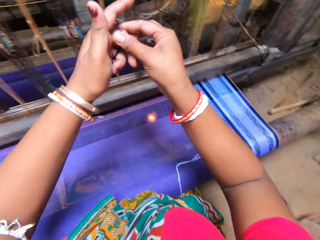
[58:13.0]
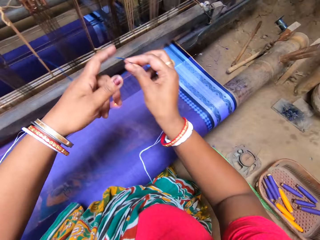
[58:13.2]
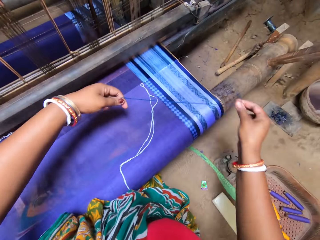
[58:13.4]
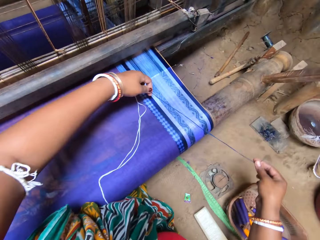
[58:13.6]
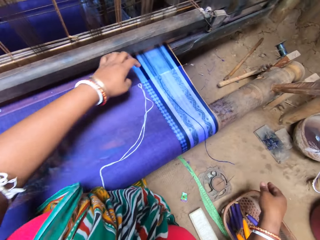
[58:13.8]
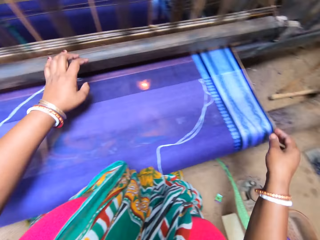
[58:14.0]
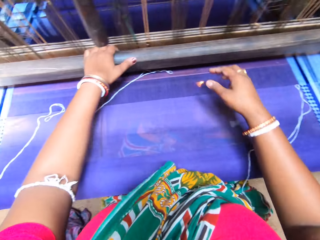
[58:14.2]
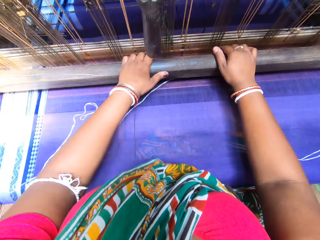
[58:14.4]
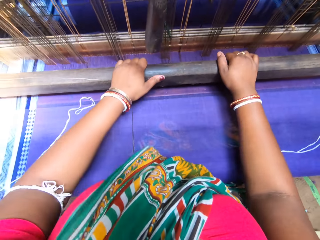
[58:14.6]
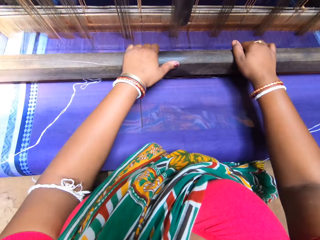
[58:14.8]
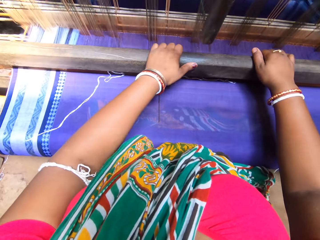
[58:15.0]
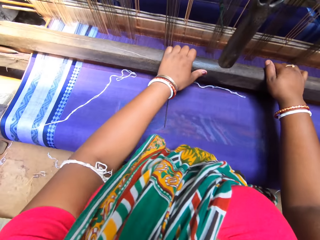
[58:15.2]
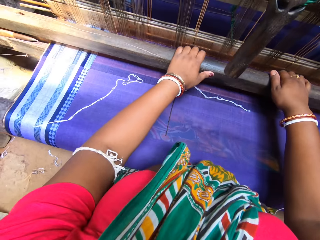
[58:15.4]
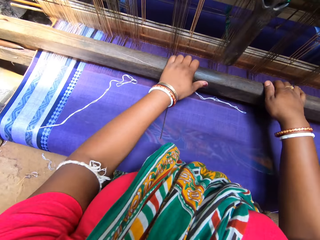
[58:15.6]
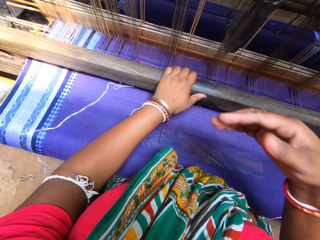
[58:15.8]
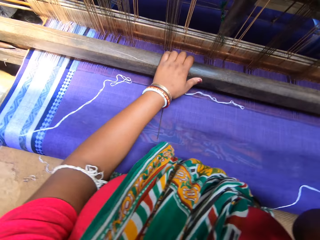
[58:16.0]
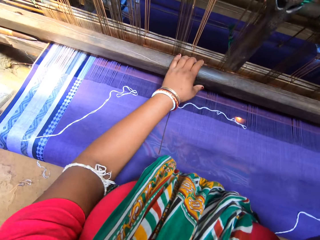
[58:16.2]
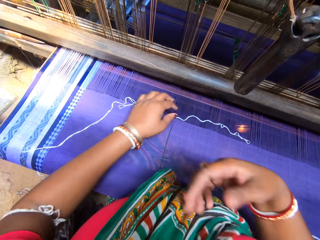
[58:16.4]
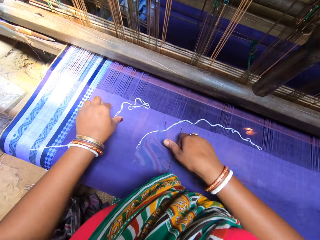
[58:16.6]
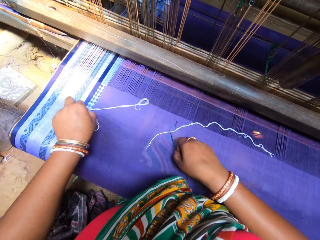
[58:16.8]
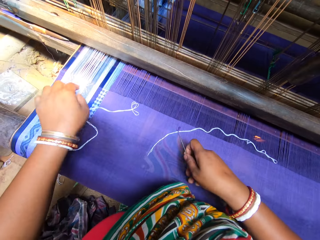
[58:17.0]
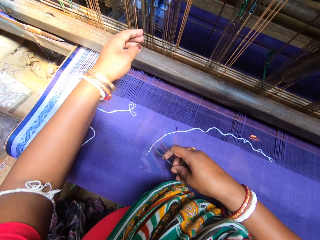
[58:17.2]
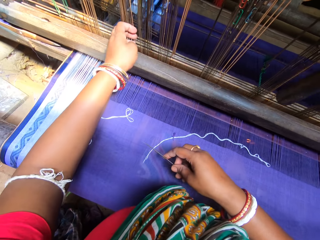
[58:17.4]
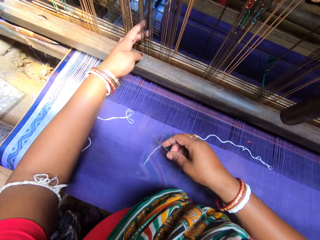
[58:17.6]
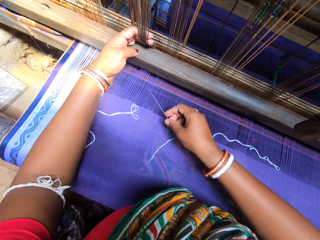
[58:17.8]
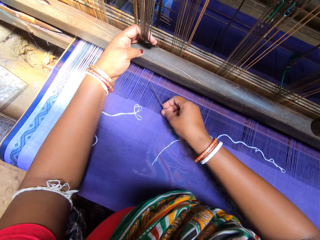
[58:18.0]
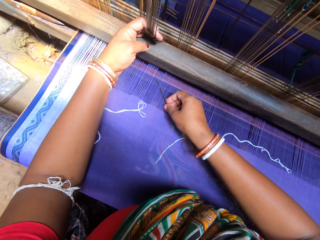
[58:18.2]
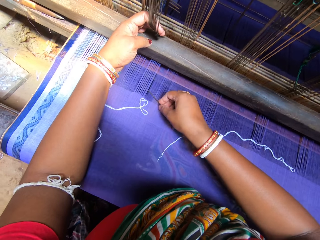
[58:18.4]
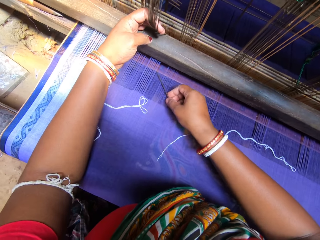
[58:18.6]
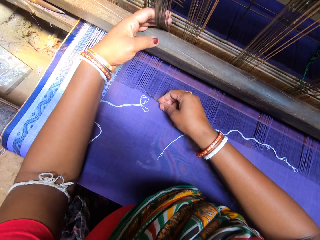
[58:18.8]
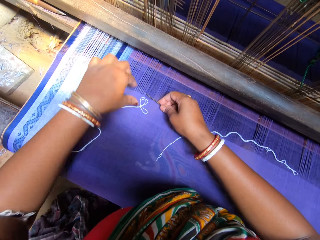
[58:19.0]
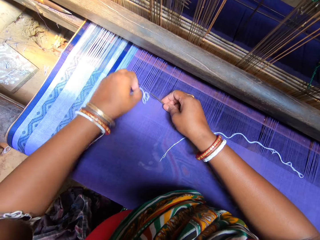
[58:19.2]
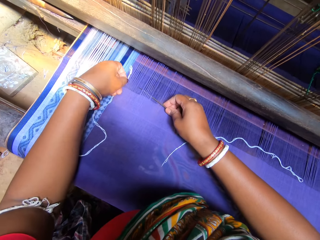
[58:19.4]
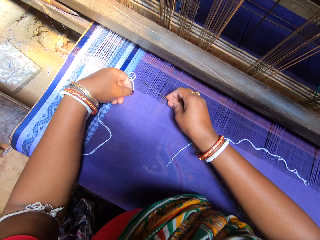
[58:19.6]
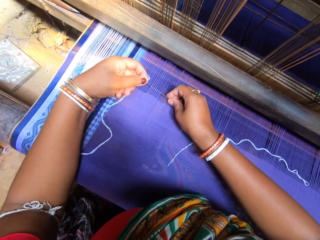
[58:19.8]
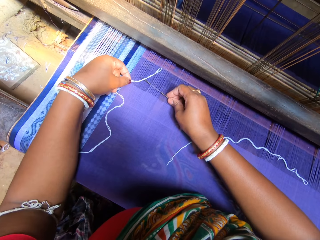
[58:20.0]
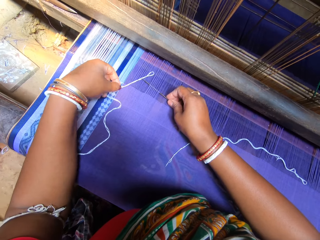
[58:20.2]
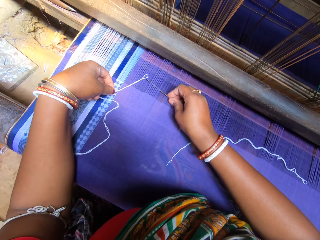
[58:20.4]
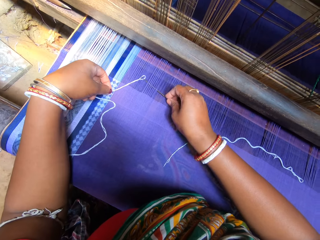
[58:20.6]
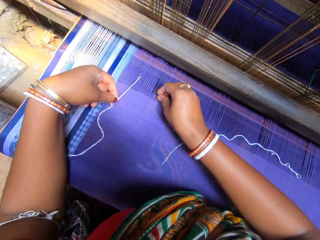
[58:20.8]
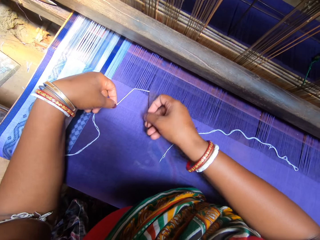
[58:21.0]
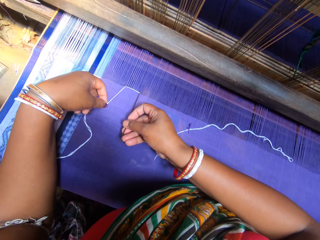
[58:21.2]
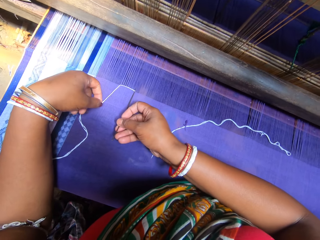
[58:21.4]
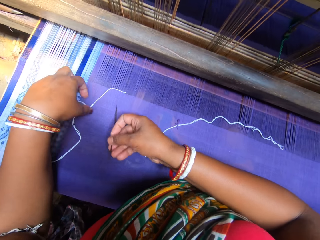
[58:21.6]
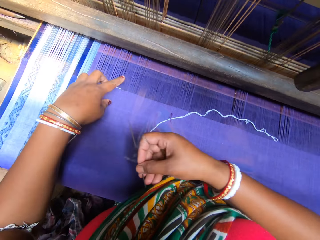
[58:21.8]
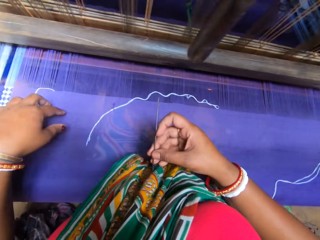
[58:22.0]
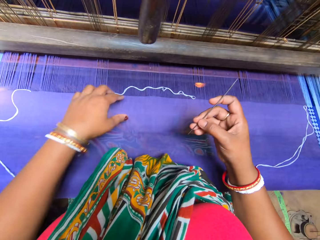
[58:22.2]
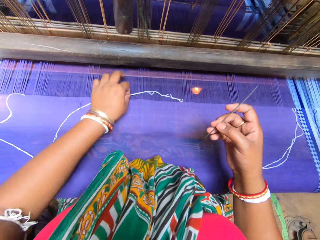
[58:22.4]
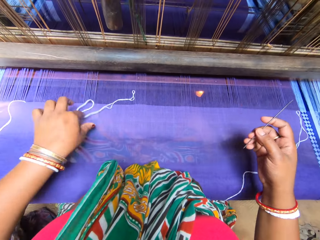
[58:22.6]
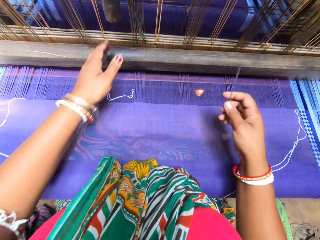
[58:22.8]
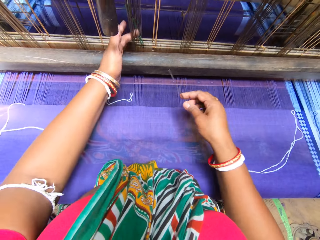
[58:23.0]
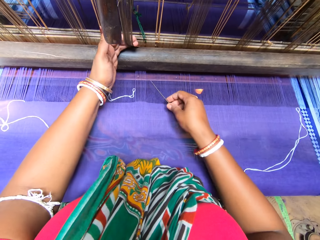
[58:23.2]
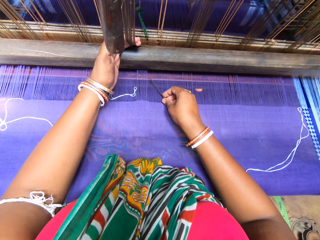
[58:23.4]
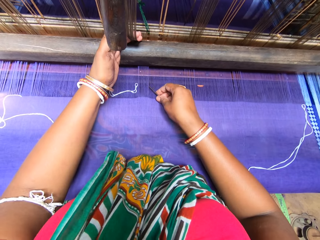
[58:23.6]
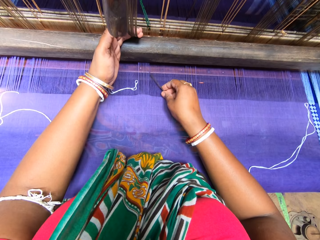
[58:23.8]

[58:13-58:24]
The camera wearer drops the white thread or knitting thread on a mat with their right hand. They place both hands on a mat weaving machine rod. They move part of the knitting machine. They touch their face with their right hand. They let go of the movable part of the knitting machine. They pick a needle from the mat with their right hand, and move the white thread on the mat with their left hand. They hold a knitting needle in their hand. They weave the threads on the mat in the mat weaving machine with the needle in both hands. They pick a knitting thread, and put the needle in the knitting thread.

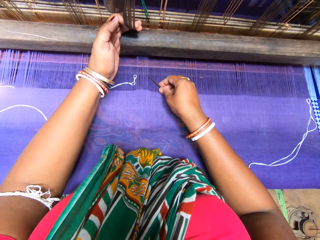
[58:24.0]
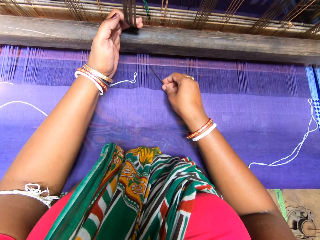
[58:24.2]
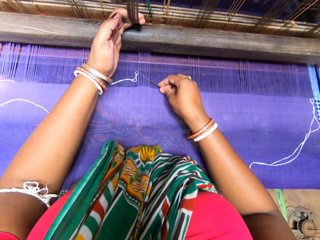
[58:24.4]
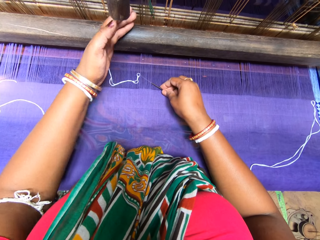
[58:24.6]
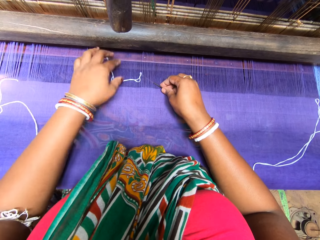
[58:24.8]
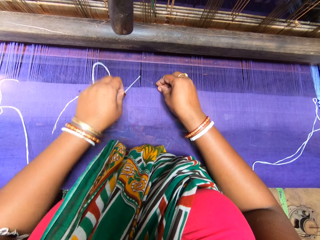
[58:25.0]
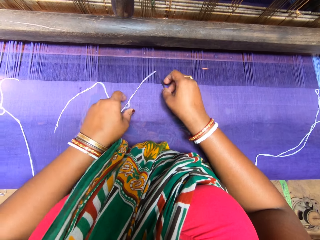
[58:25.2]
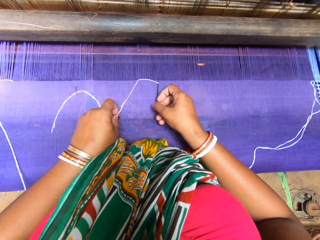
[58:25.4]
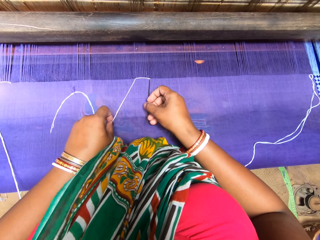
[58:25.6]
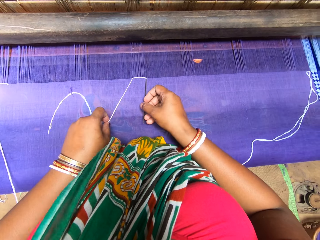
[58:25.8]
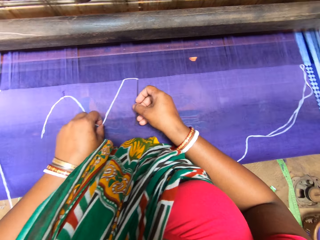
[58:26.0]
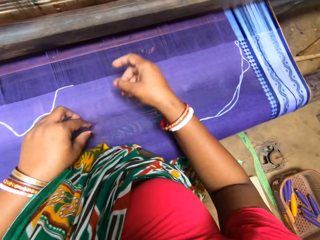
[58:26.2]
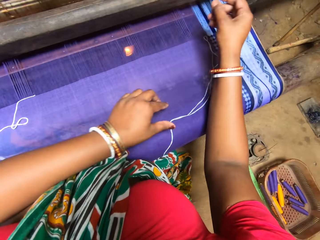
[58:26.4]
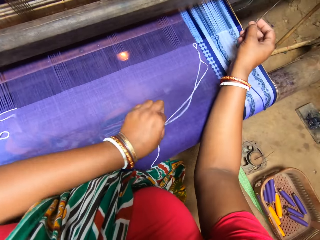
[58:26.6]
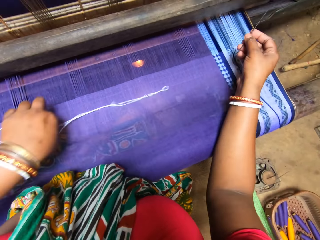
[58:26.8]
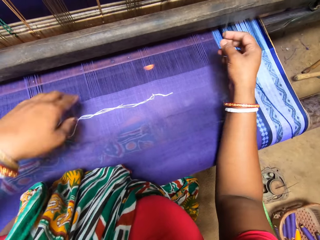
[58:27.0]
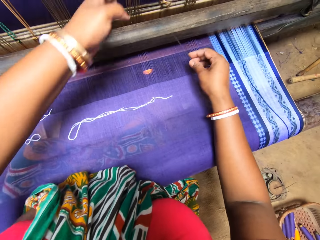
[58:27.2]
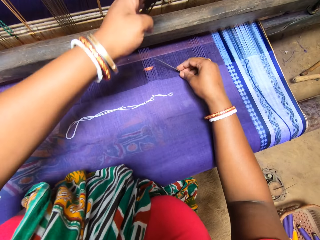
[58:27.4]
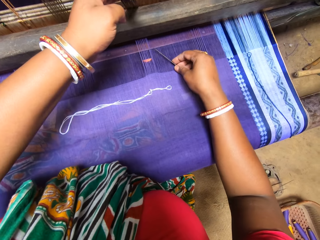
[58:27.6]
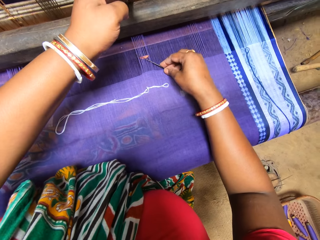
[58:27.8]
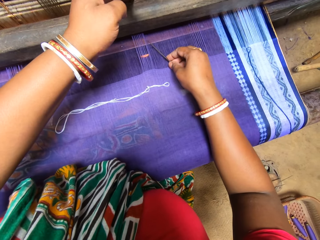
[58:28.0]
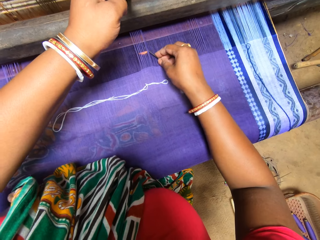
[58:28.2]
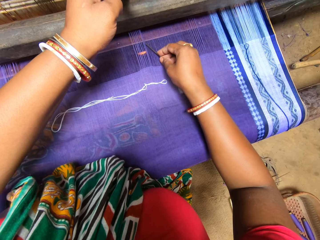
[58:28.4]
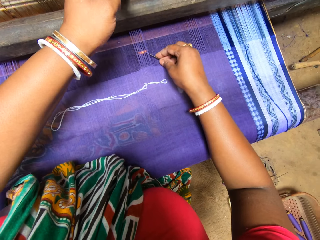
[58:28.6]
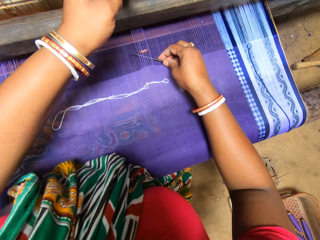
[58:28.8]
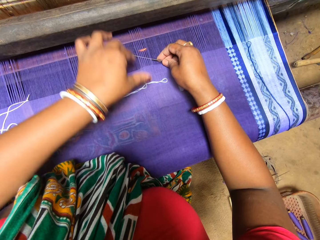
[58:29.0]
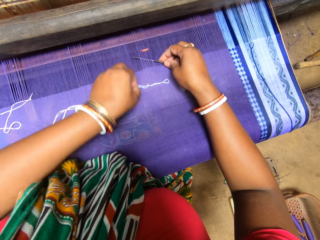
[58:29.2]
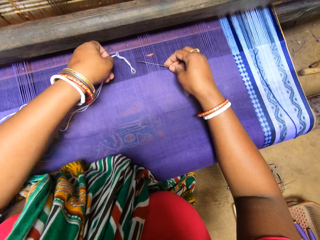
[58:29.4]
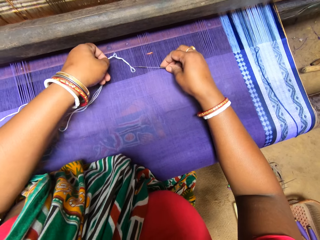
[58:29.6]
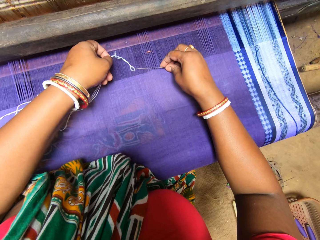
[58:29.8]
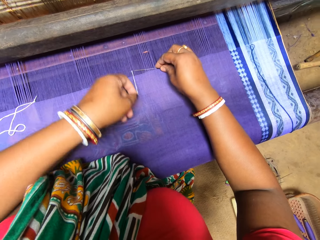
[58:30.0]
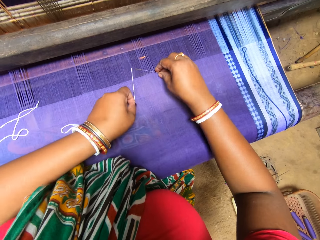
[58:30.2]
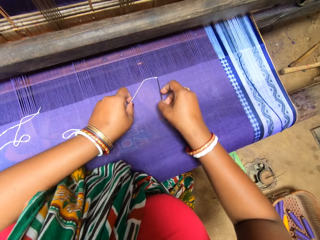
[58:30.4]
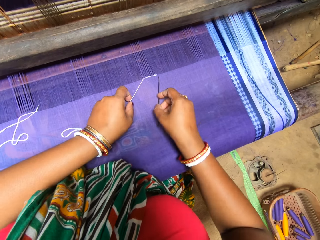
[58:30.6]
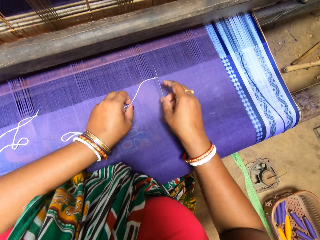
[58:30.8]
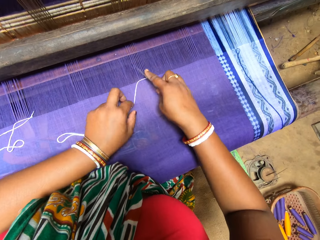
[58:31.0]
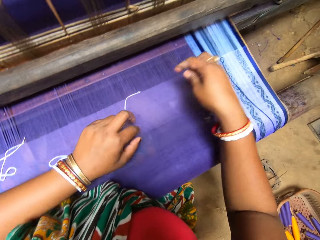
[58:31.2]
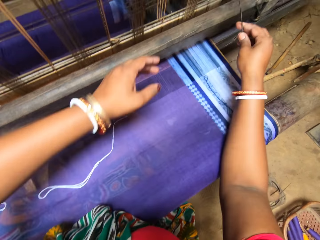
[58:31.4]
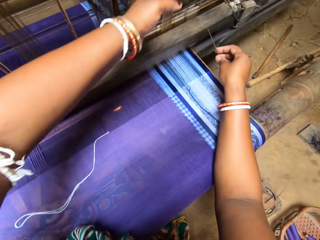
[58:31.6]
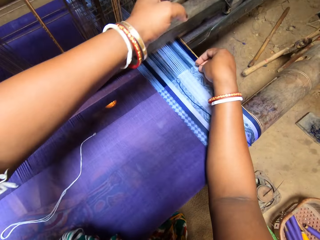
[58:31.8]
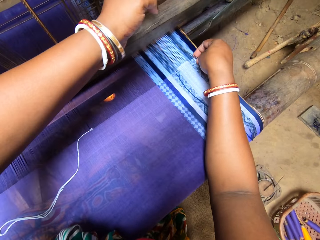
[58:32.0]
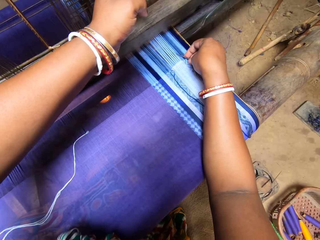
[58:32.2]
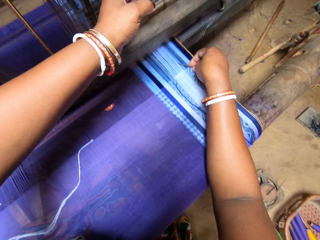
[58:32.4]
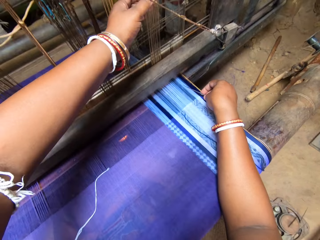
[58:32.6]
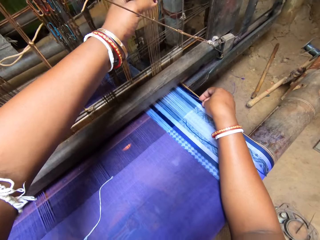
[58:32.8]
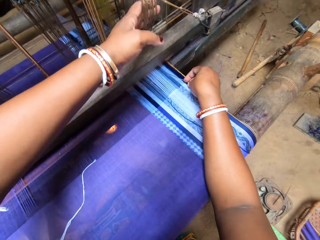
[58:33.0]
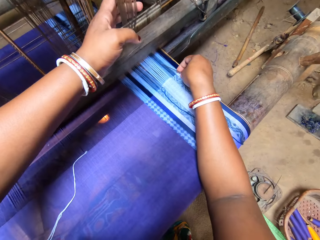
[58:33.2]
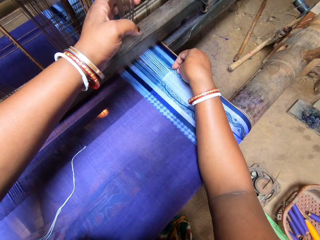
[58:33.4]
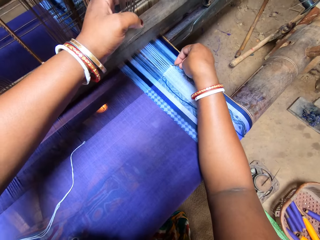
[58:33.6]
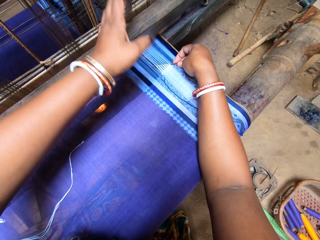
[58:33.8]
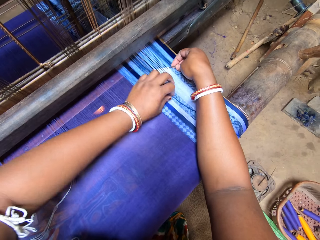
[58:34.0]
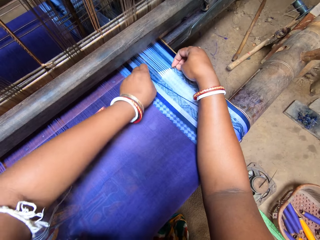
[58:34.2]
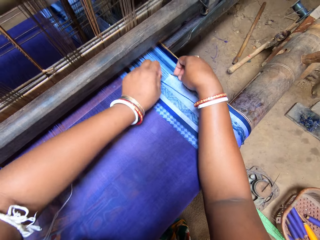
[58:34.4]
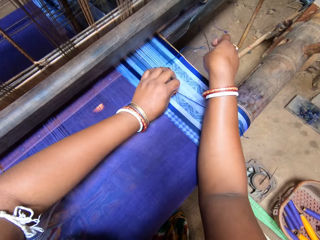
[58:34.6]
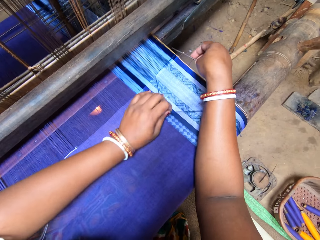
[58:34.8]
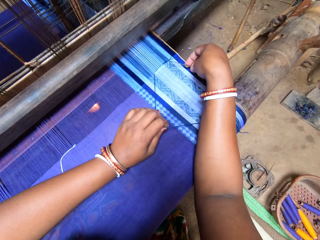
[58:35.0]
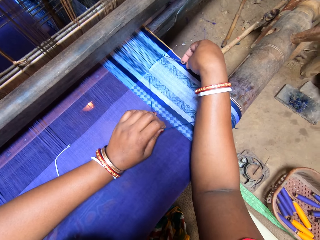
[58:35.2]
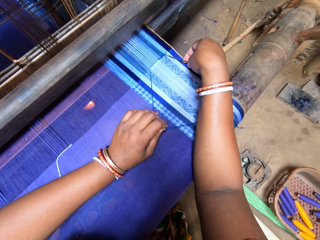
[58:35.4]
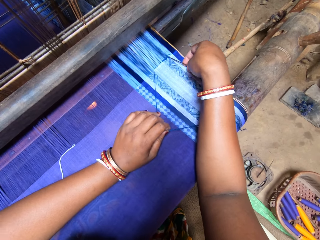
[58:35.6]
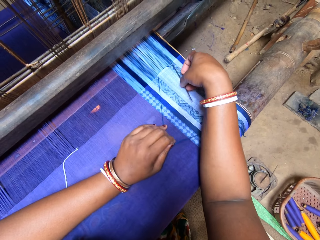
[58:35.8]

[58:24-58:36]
The camera wearer puts the needle in the knitting thread. They put the knitting thread on the clothing. They put the needle in the knitting thread. They put the knitting thread on the clothing. They pick some thread on the clothing with the needle.
